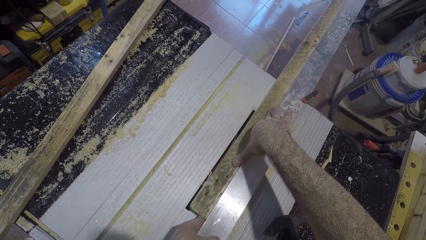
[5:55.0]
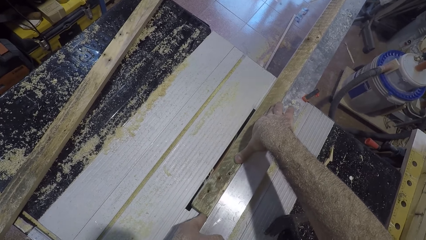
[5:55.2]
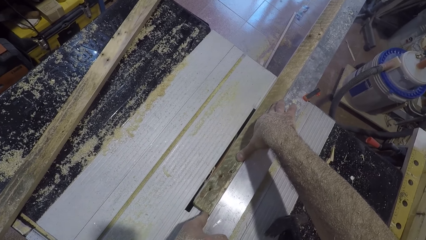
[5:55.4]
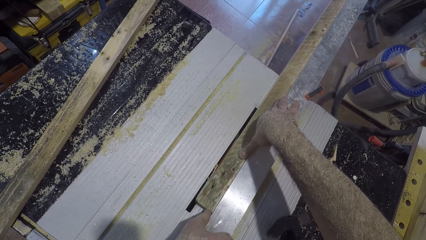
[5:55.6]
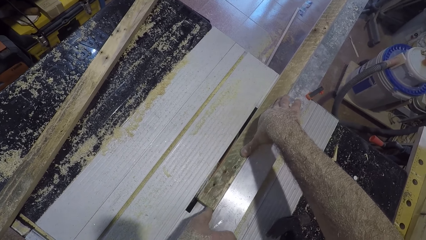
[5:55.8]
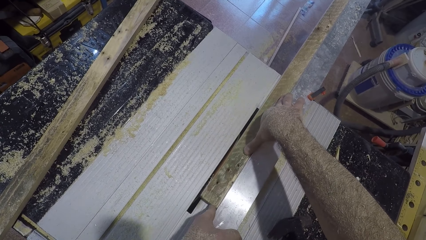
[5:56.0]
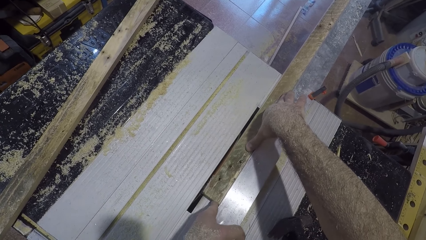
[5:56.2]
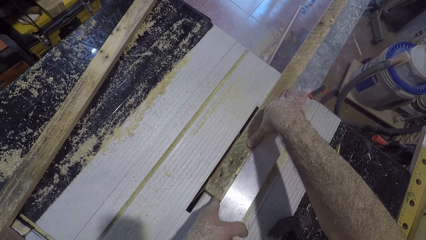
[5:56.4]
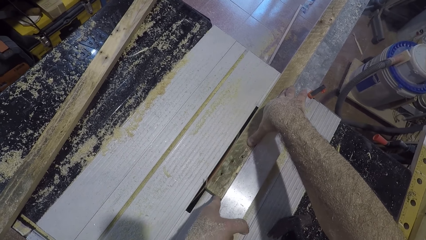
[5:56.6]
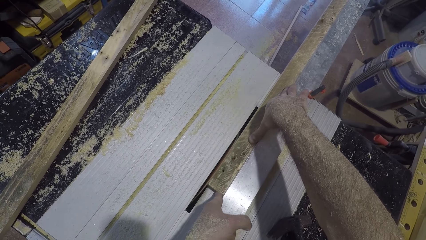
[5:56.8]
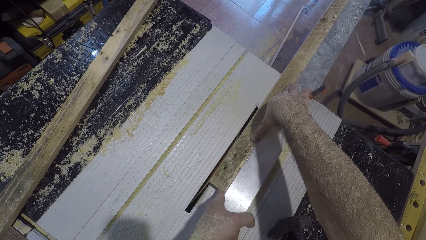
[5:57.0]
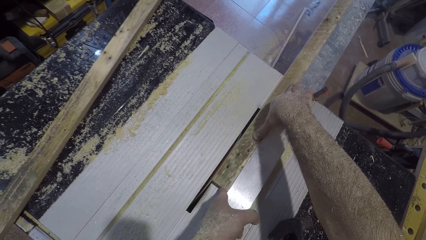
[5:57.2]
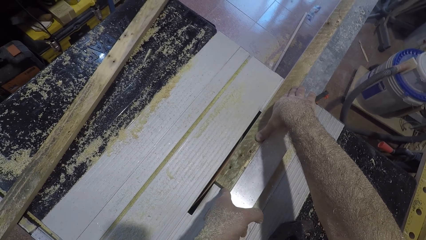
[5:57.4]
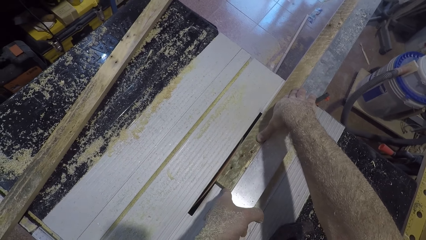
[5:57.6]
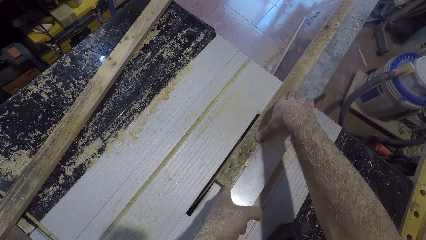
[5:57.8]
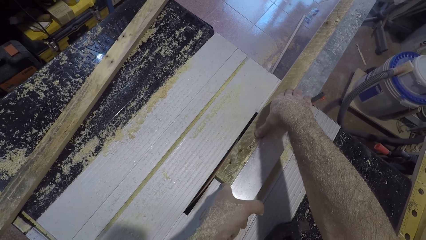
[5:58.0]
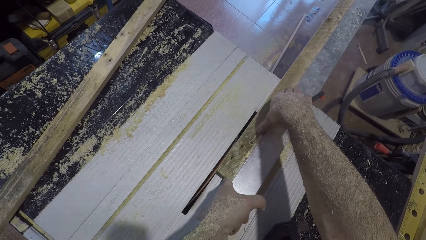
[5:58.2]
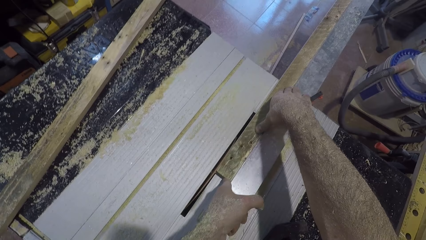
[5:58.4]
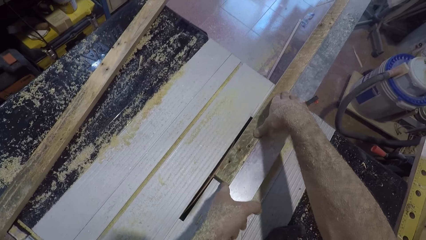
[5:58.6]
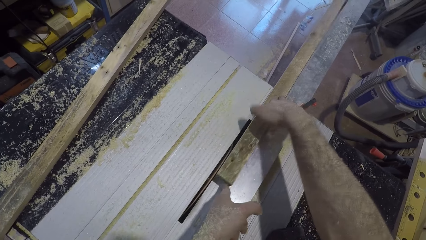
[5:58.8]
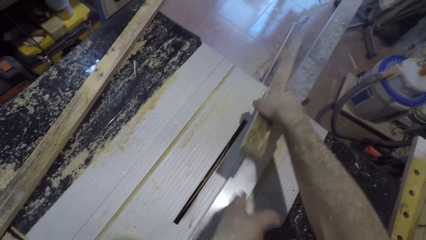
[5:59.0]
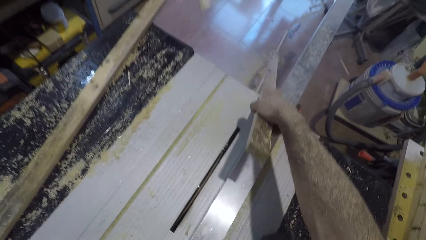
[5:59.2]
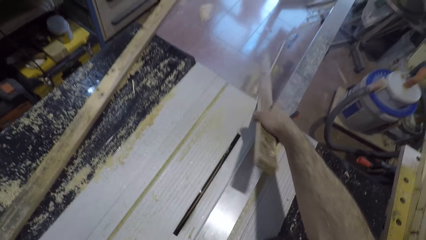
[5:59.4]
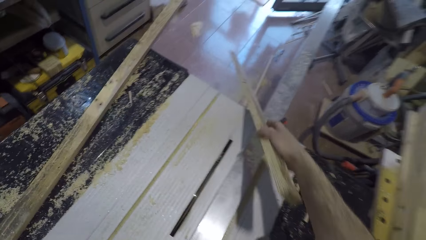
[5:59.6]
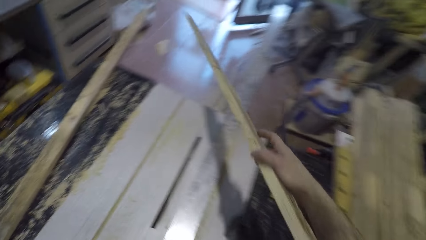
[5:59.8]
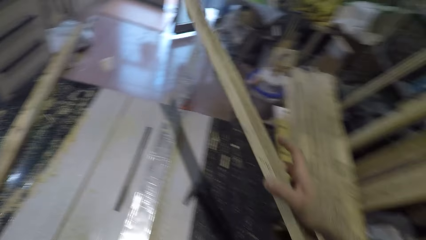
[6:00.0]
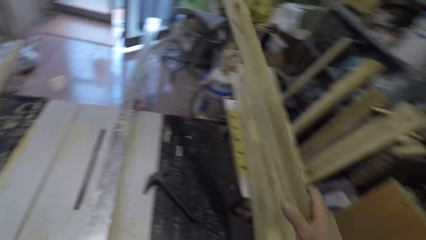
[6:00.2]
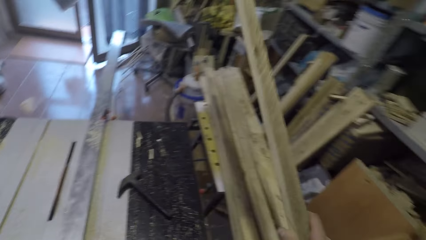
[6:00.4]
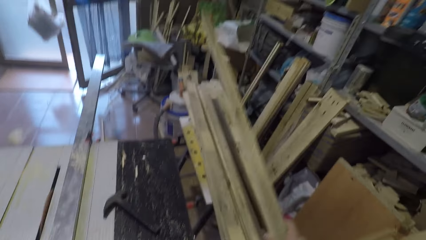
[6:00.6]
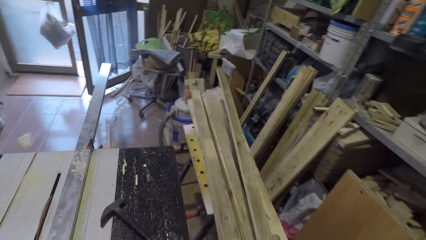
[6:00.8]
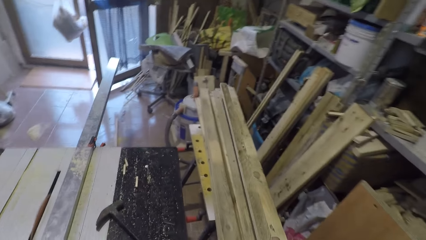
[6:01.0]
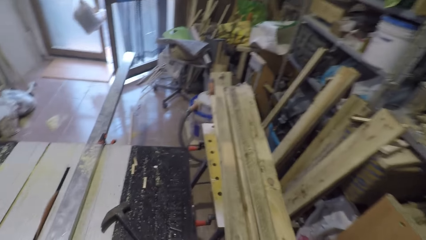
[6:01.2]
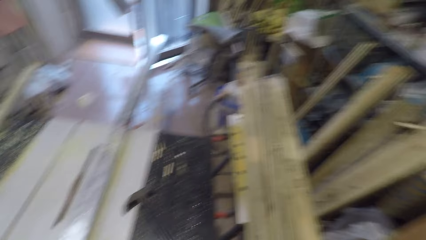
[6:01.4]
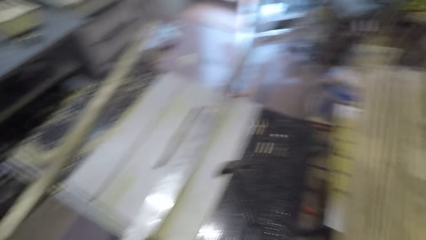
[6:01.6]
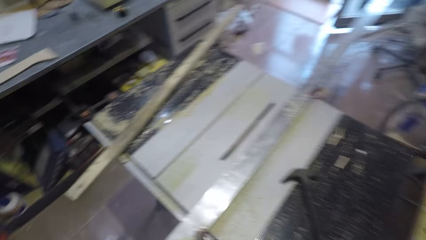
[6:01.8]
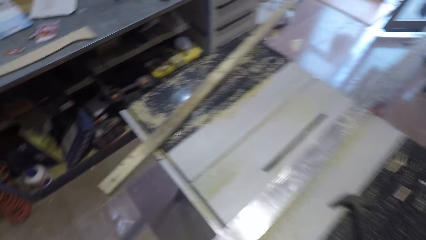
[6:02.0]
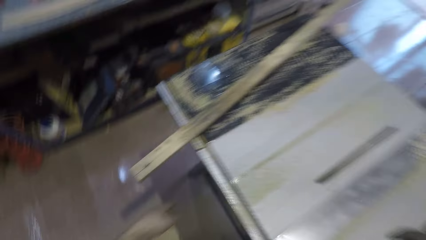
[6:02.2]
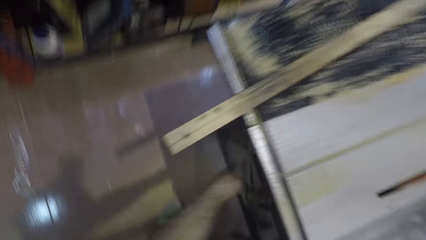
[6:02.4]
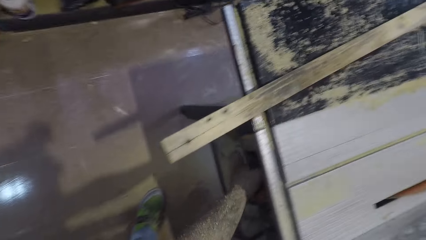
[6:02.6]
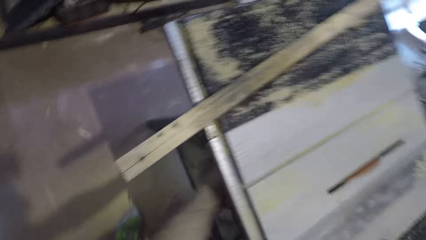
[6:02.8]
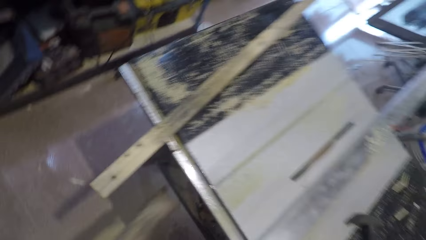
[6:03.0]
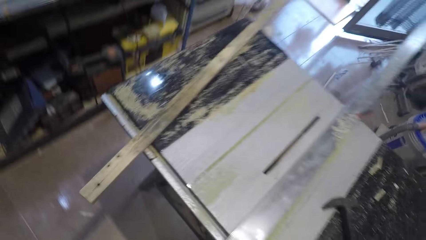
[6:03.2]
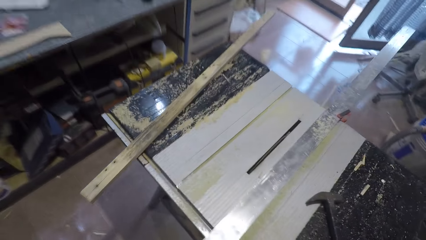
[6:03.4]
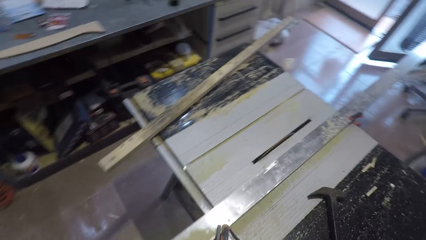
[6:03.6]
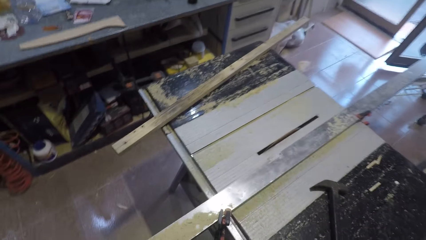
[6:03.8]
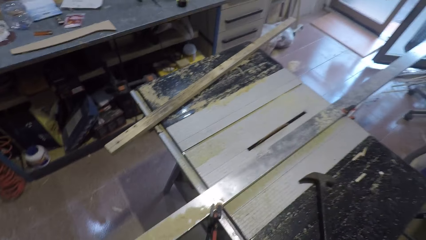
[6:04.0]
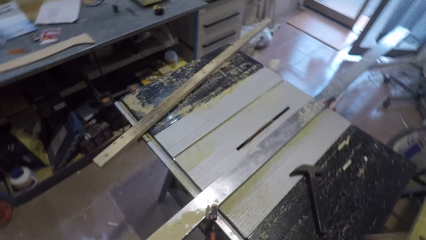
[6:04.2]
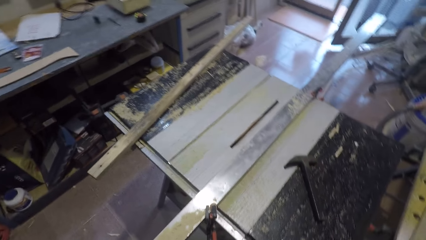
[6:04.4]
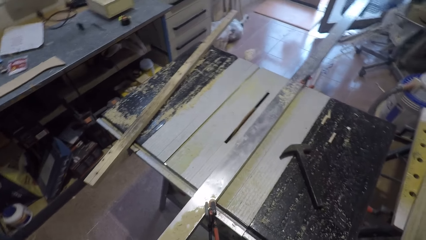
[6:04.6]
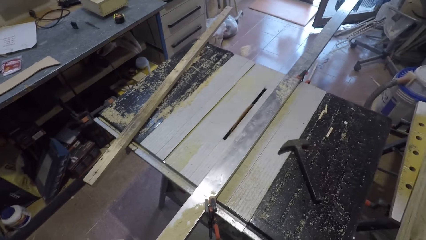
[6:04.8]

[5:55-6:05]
The camera wearer gradually moves the first plank with his left hand from behind. He removes his left hand from the plank. He holds the first plank with his right hand. He raises the first plank. He places the first plank on top of other planks. He turns around. He turns off the table saw.
